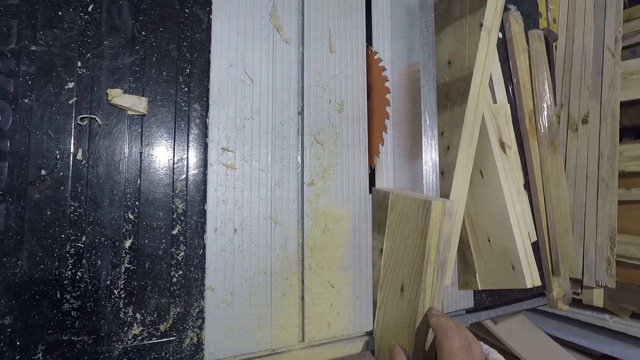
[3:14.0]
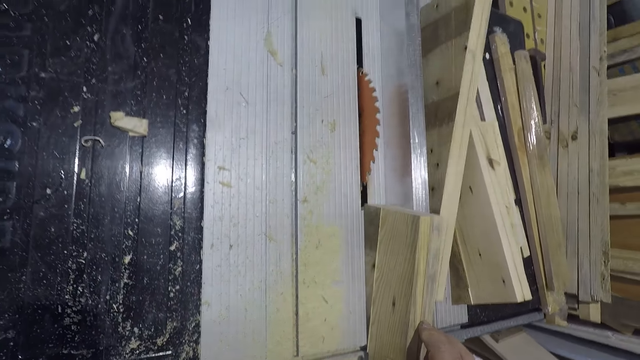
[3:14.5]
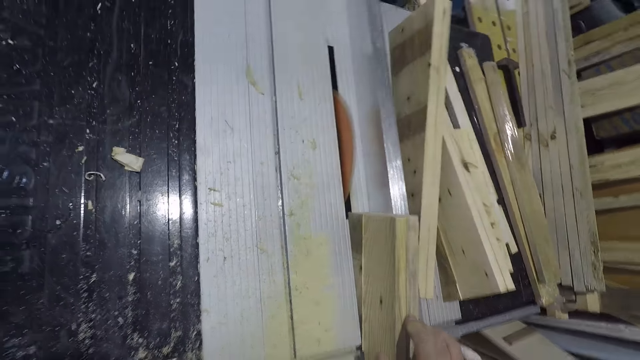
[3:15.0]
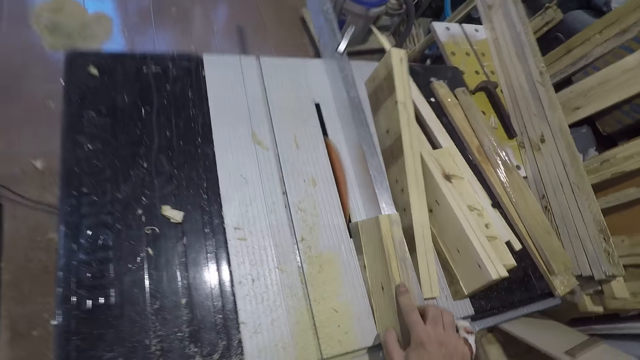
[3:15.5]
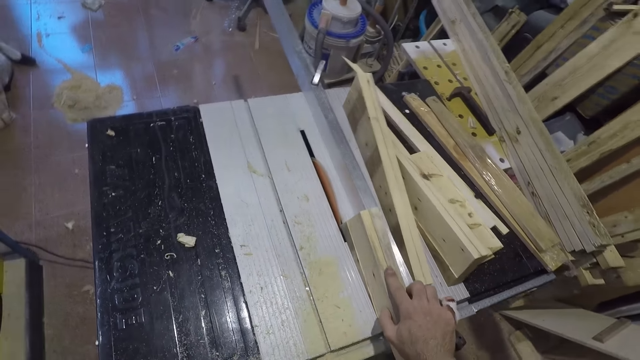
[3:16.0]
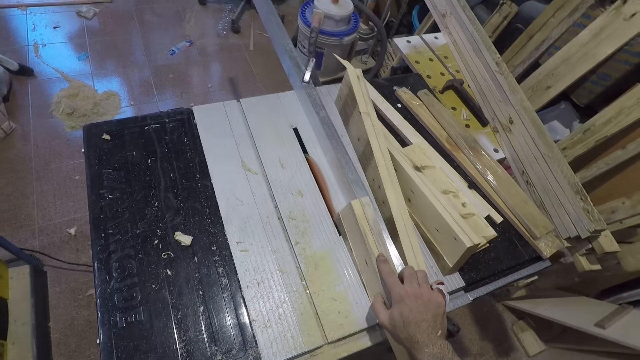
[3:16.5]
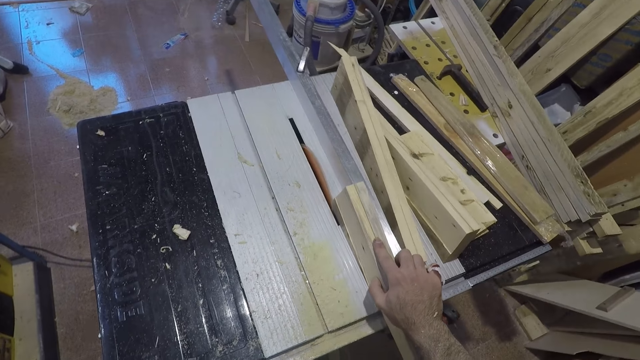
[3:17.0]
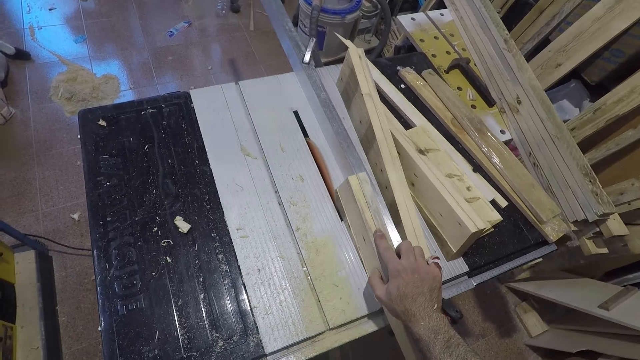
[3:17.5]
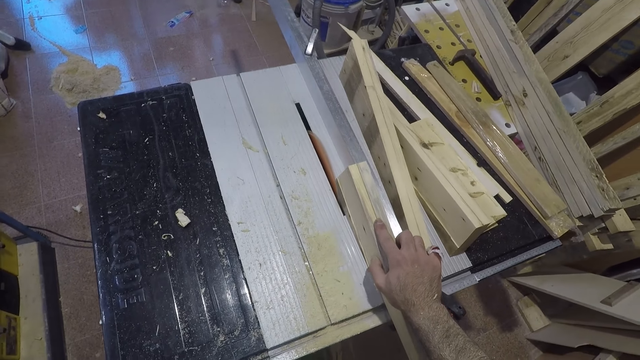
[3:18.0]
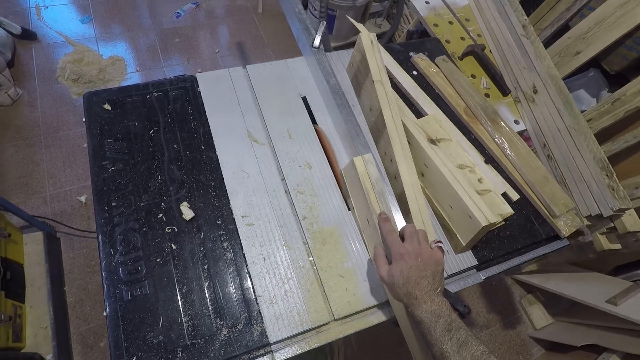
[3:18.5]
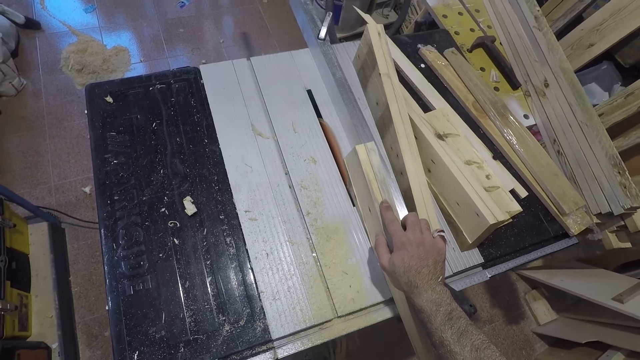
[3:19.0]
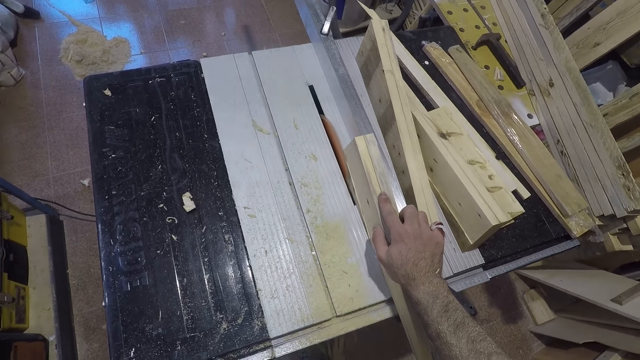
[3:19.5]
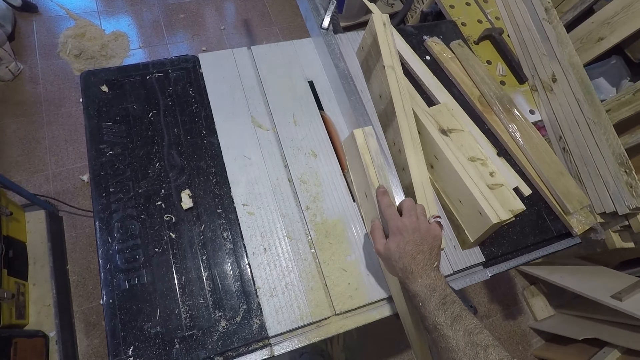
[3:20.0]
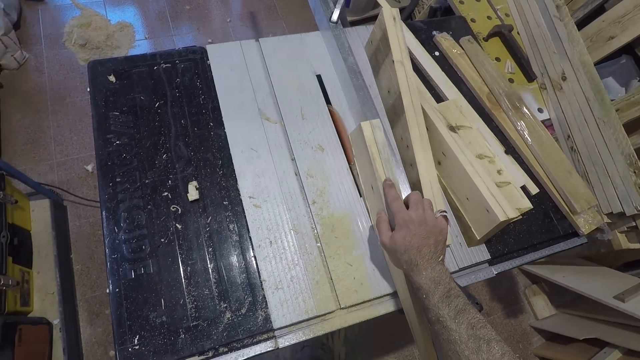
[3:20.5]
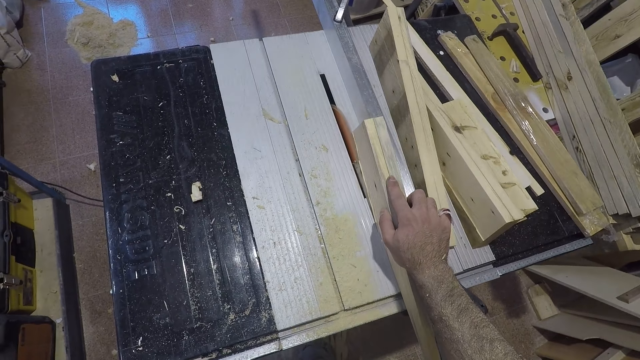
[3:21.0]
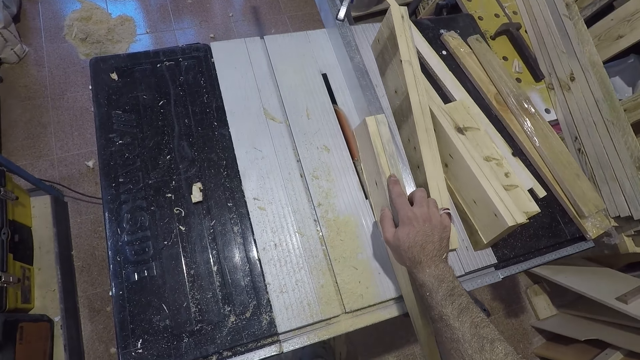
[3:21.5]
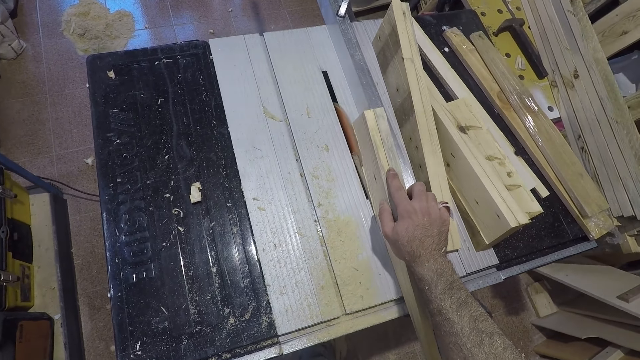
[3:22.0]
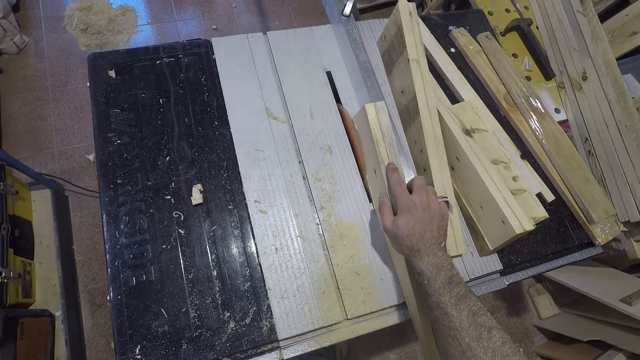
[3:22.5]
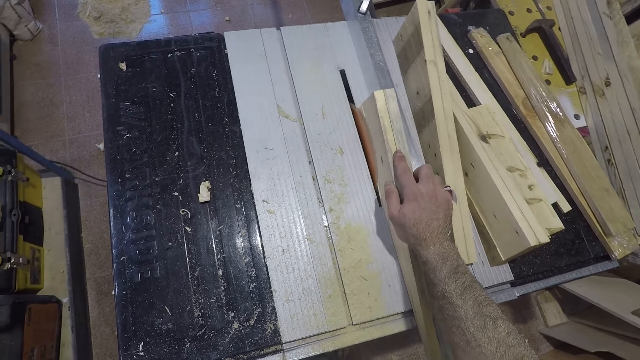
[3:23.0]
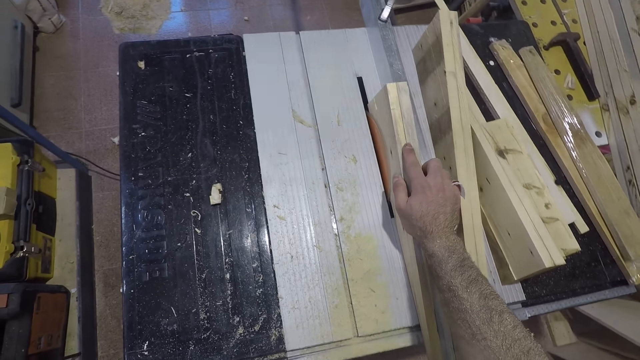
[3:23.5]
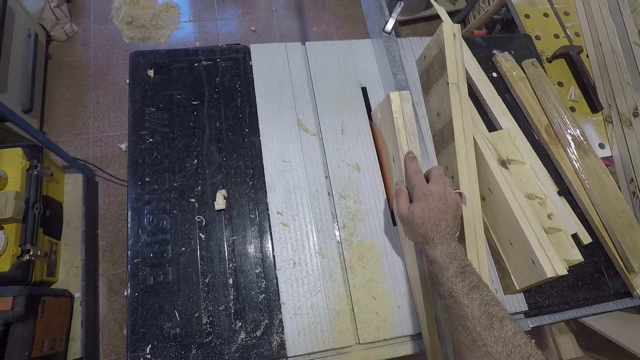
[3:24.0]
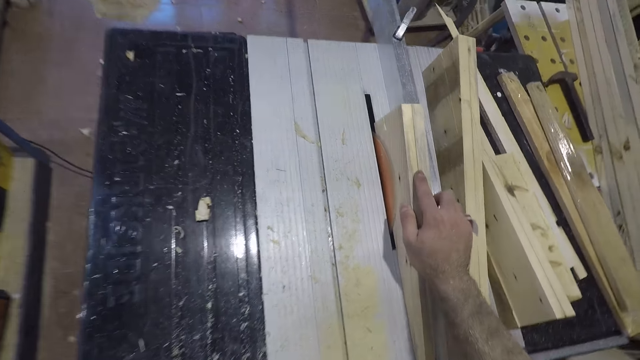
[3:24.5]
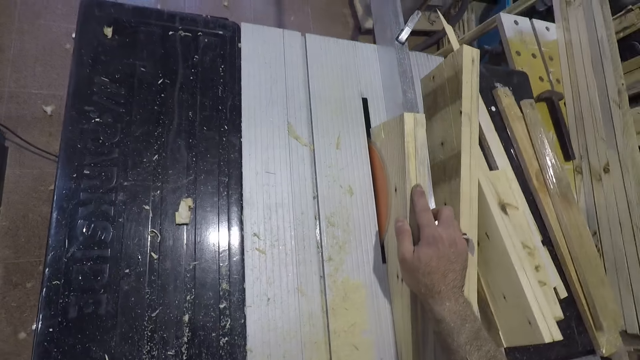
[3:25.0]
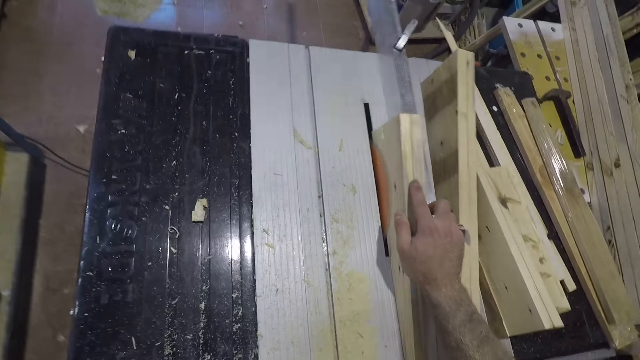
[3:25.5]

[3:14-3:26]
The camera wearer trims the slab of wood with the table saw.

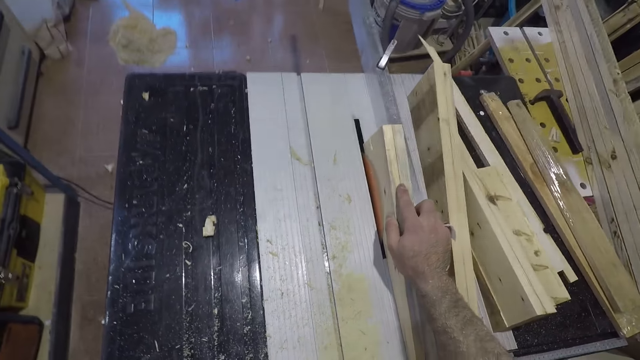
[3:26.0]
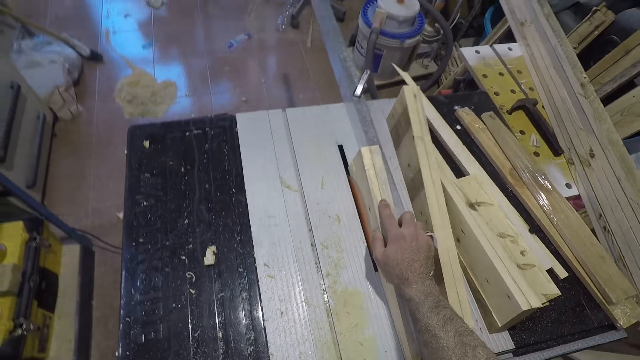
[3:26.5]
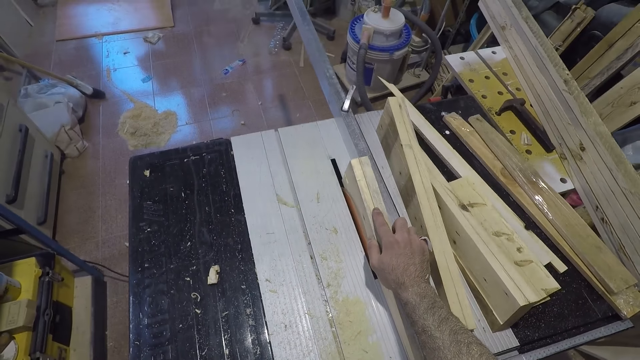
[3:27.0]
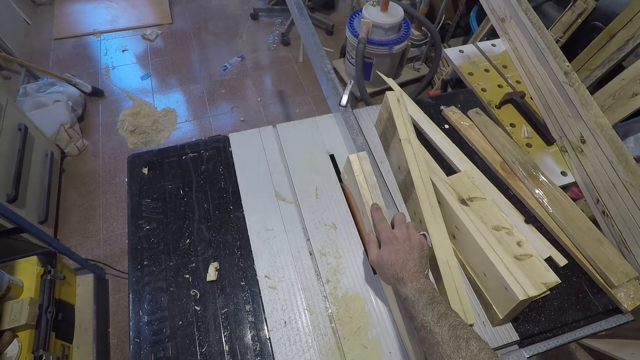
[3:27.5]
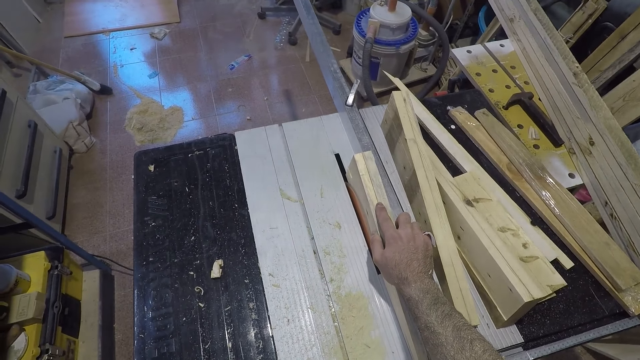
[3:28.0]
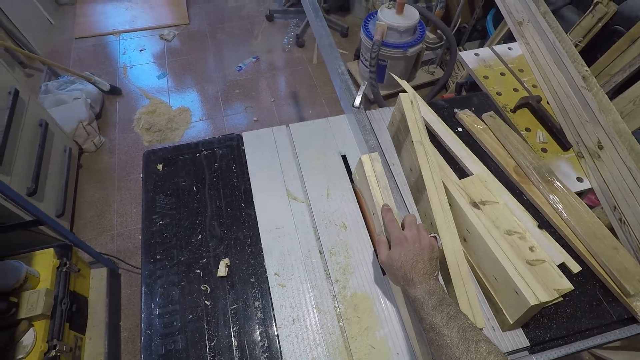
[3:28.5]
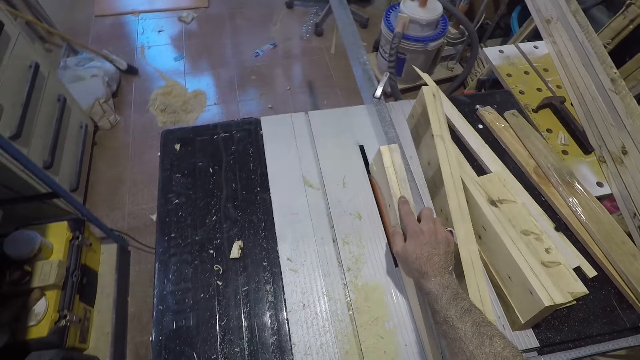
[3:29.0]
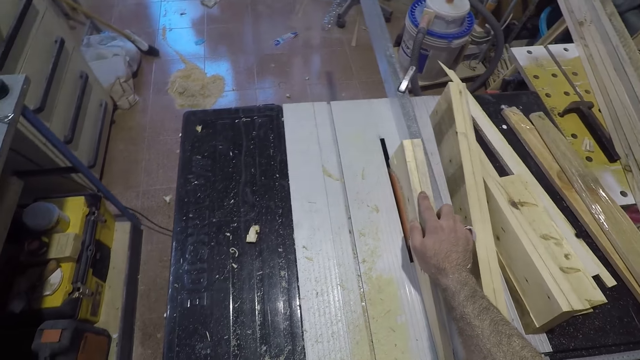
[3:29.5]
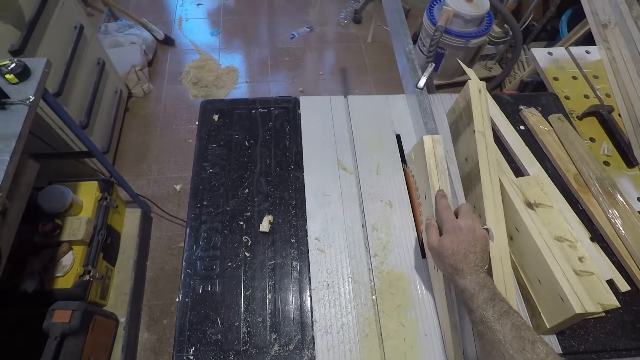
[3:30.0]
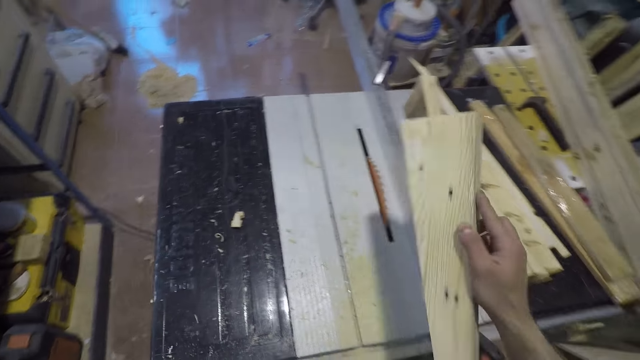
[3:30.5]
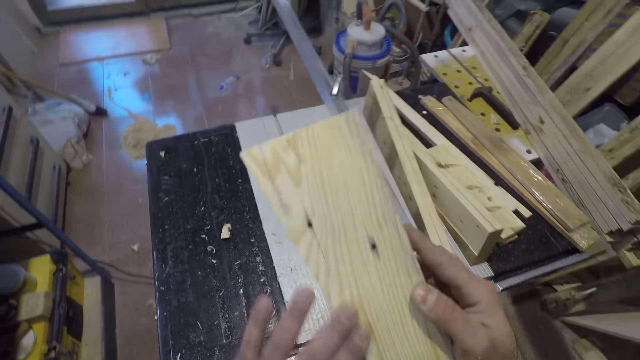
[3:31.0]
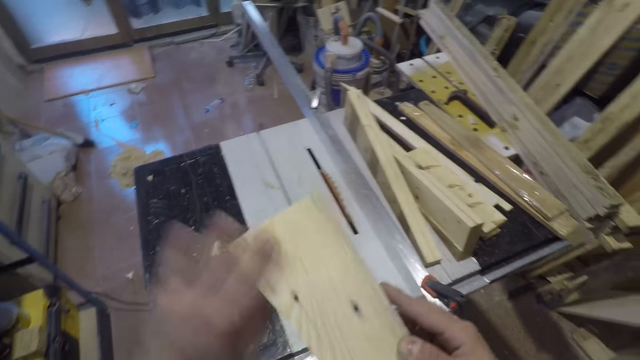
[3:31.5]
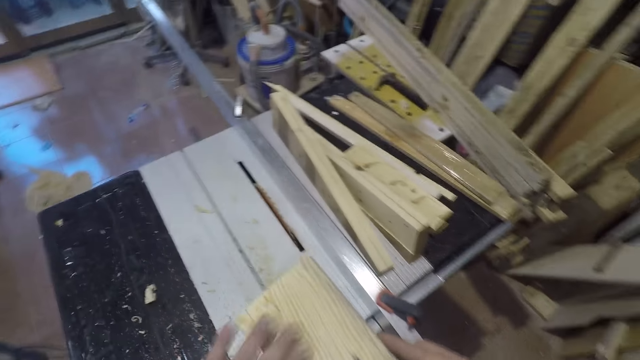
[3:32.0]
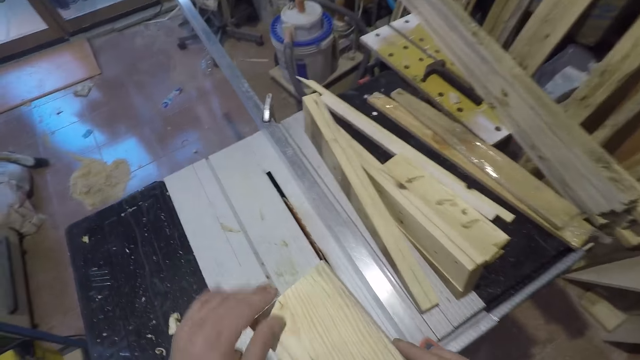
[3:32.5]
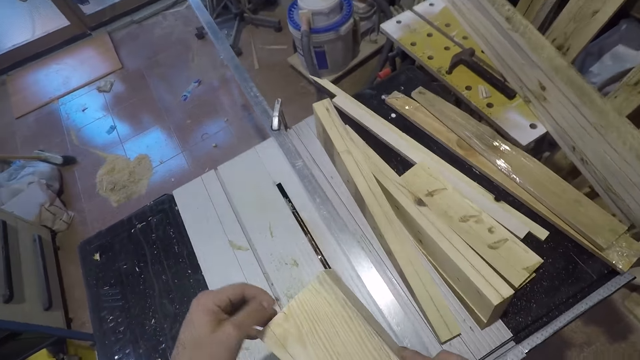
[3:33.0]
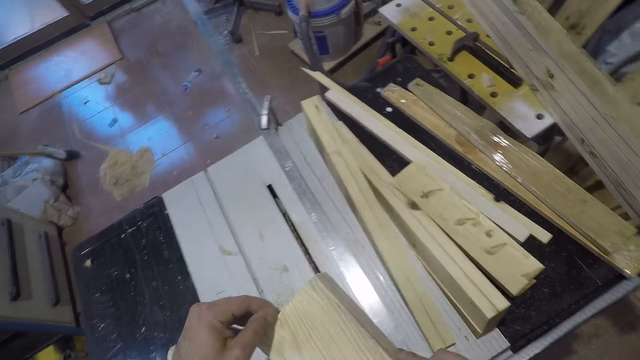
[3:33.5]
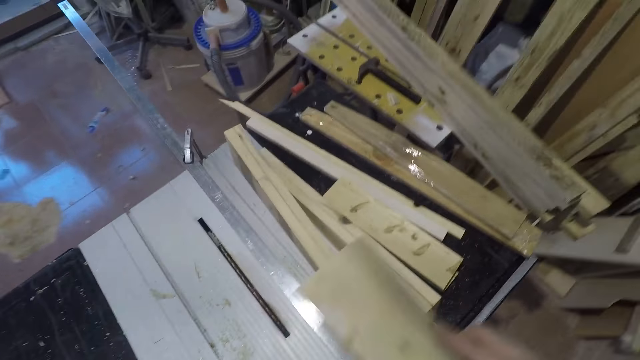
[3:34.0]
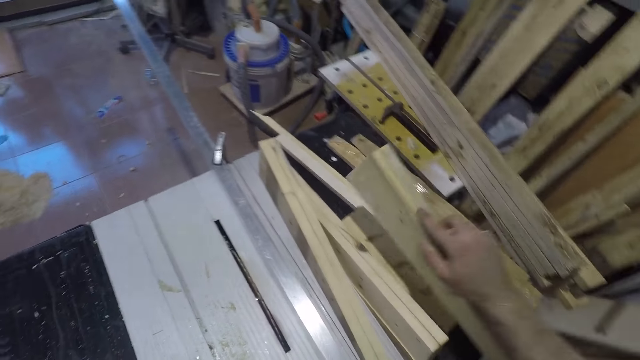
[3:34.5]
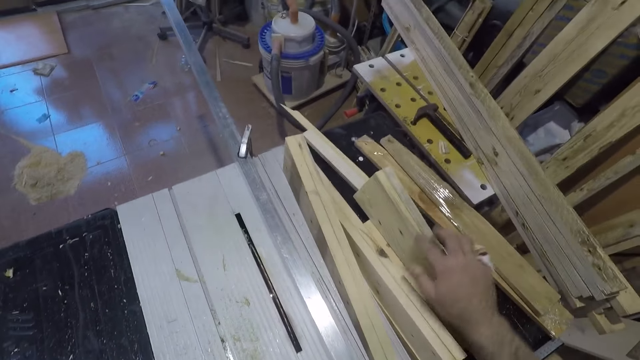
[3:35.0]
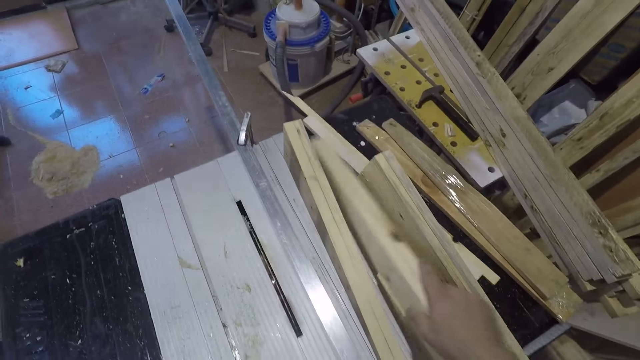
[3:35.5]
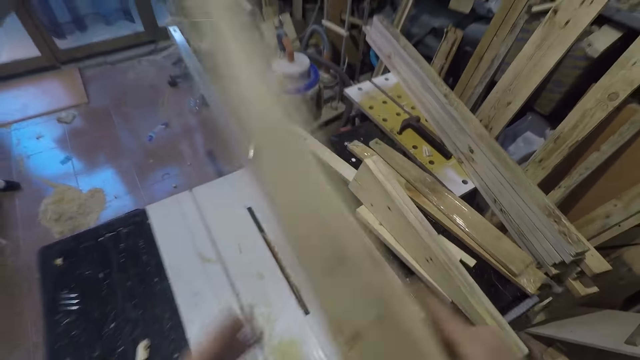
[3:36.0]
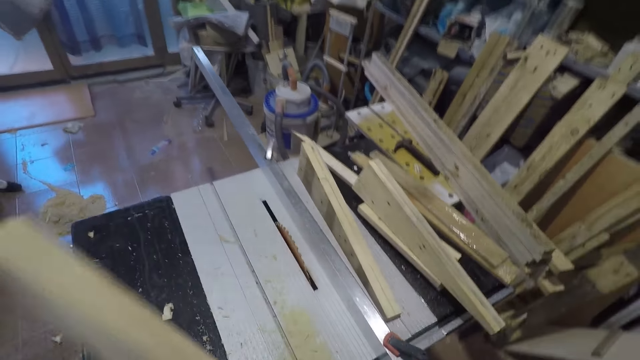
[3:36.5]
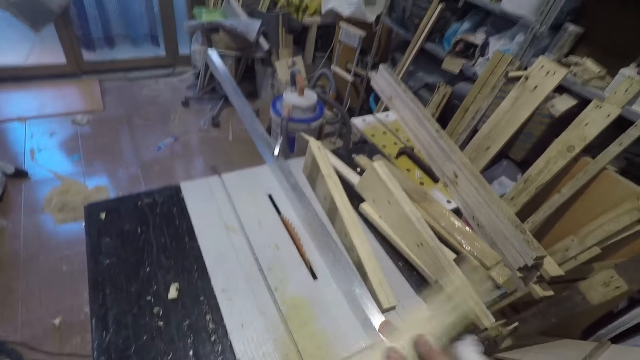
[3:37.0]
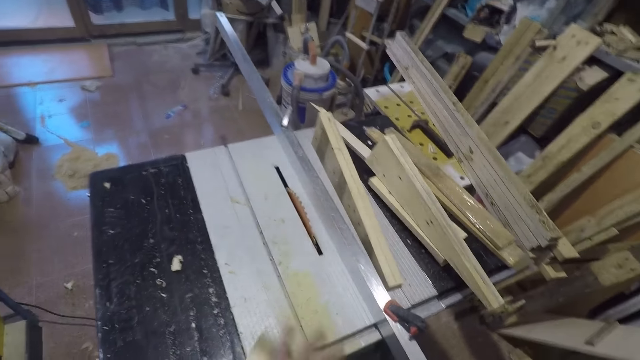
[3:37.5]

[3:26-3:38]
The camera wearer removes the wood from the wood cutting machine or table saw. He dusts the slab of wood with his left hand. He feels the smoothness of the wood with his hand. He places the third slab of wood on another part of the table saw. He picks up the first slab of wood from the table saw. He flips the slab of wood.
